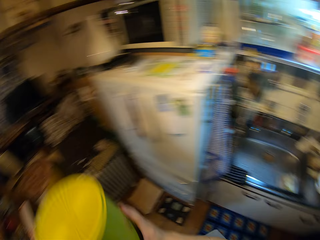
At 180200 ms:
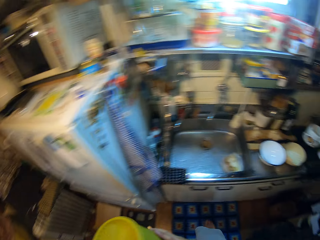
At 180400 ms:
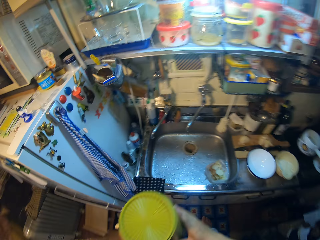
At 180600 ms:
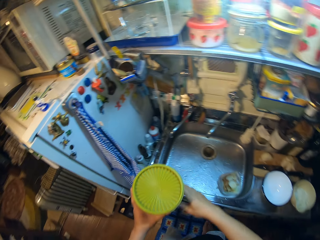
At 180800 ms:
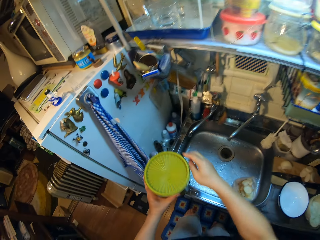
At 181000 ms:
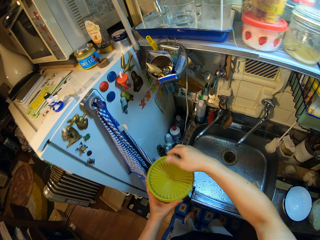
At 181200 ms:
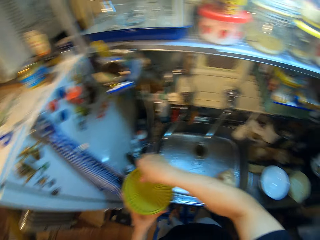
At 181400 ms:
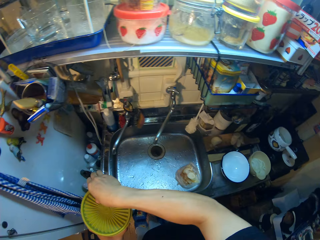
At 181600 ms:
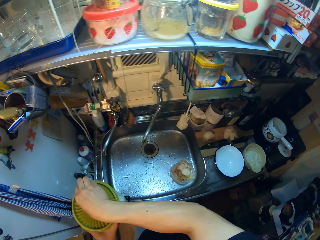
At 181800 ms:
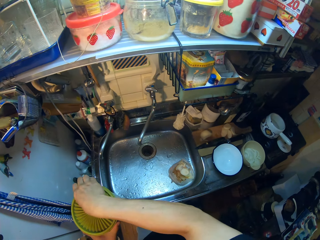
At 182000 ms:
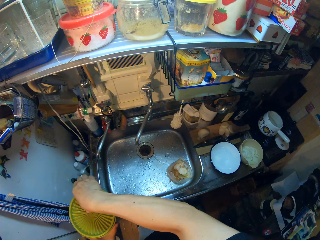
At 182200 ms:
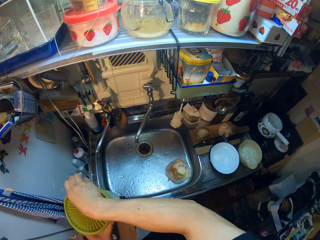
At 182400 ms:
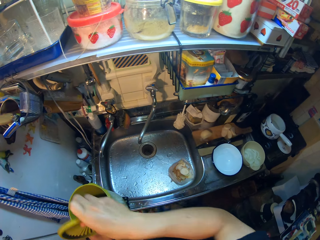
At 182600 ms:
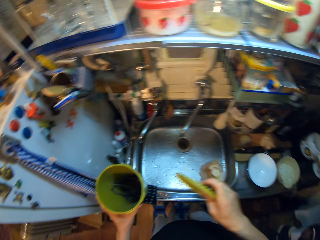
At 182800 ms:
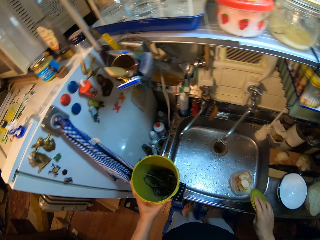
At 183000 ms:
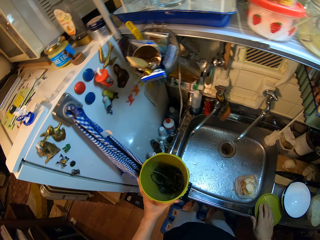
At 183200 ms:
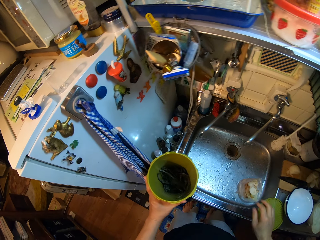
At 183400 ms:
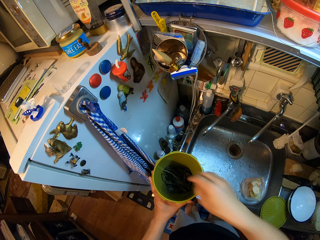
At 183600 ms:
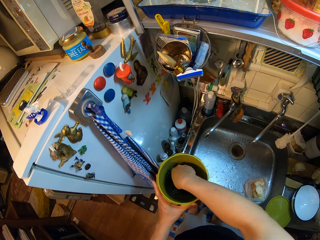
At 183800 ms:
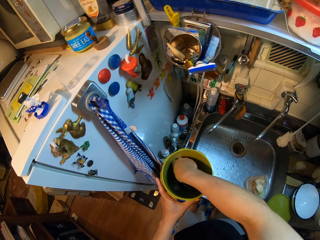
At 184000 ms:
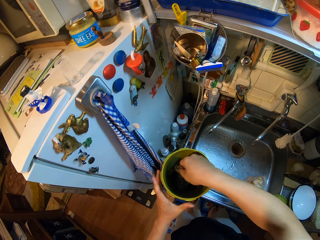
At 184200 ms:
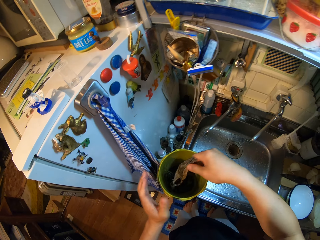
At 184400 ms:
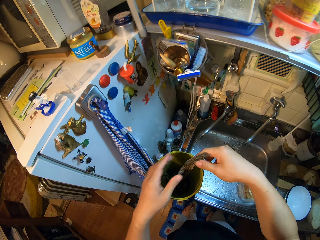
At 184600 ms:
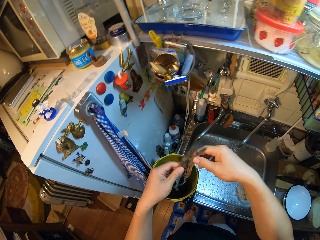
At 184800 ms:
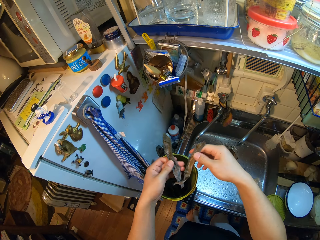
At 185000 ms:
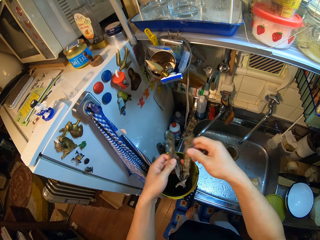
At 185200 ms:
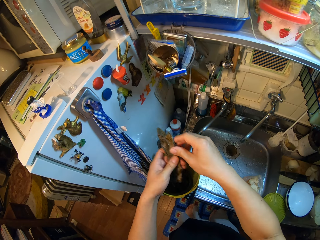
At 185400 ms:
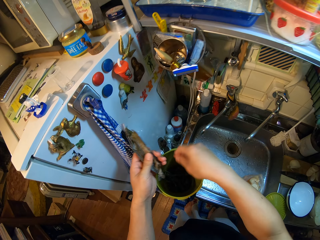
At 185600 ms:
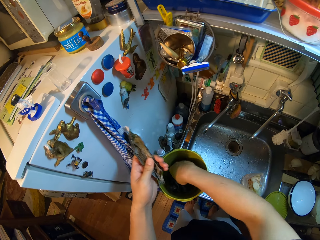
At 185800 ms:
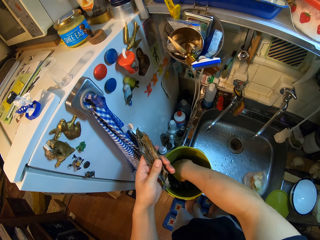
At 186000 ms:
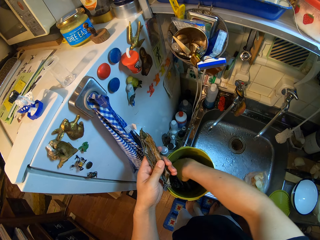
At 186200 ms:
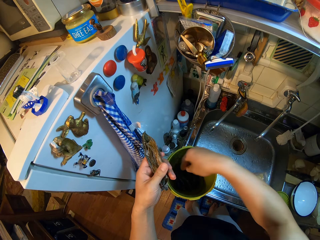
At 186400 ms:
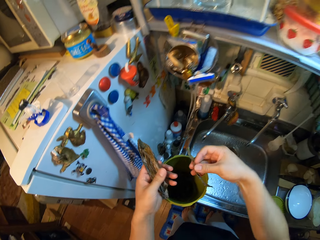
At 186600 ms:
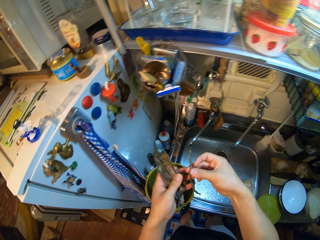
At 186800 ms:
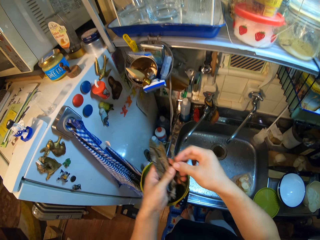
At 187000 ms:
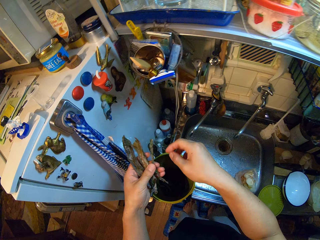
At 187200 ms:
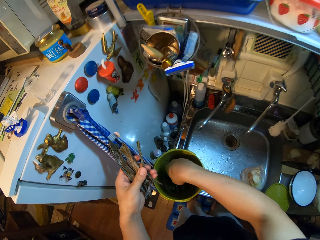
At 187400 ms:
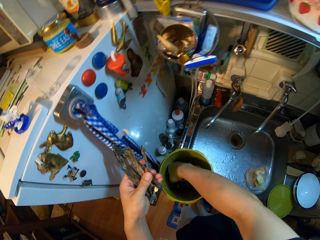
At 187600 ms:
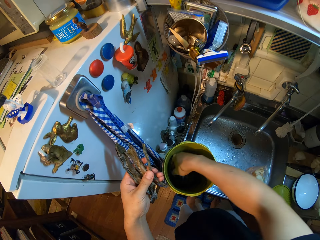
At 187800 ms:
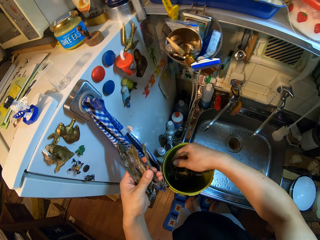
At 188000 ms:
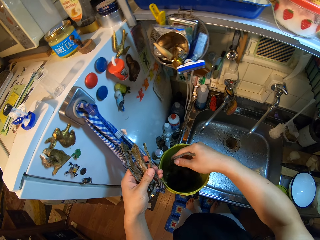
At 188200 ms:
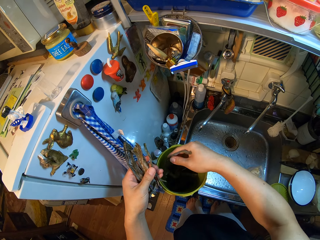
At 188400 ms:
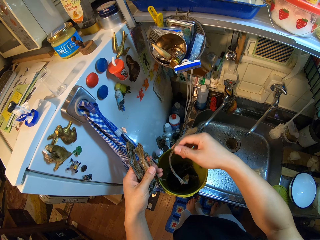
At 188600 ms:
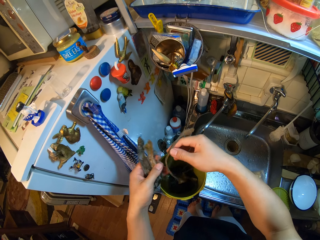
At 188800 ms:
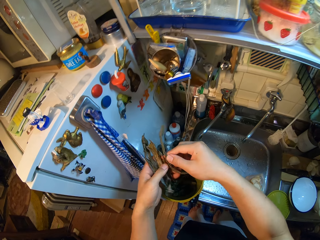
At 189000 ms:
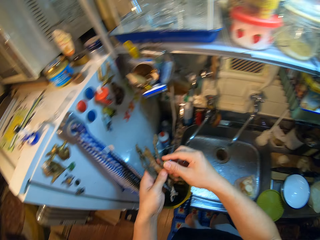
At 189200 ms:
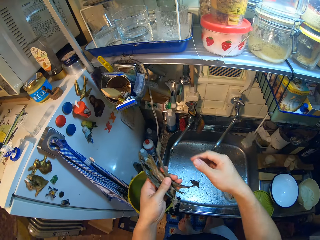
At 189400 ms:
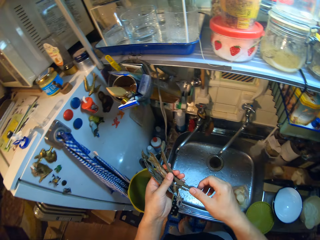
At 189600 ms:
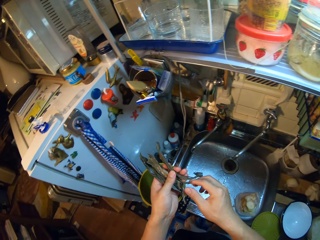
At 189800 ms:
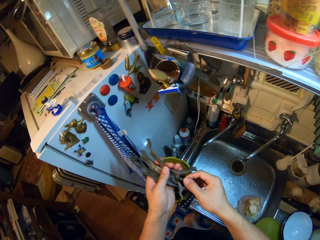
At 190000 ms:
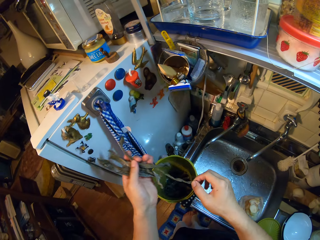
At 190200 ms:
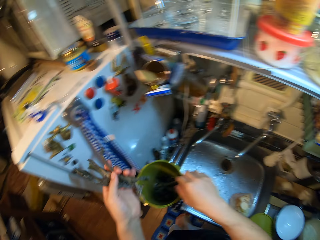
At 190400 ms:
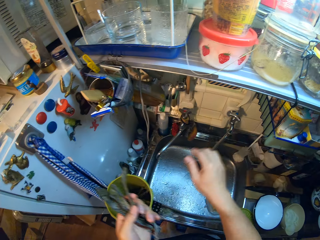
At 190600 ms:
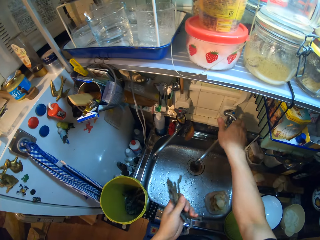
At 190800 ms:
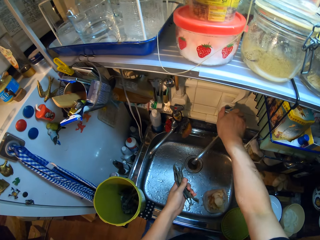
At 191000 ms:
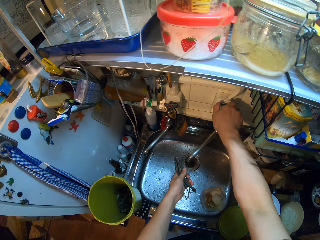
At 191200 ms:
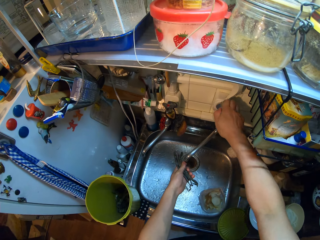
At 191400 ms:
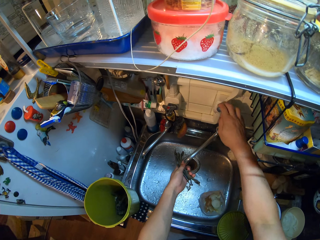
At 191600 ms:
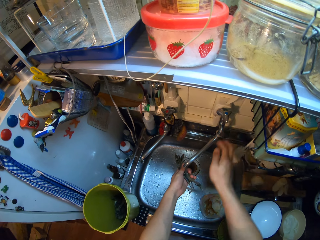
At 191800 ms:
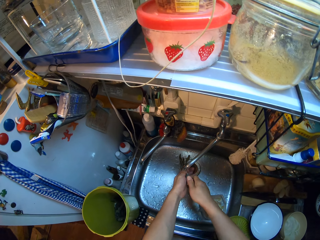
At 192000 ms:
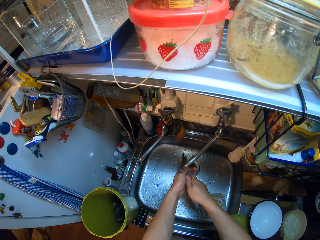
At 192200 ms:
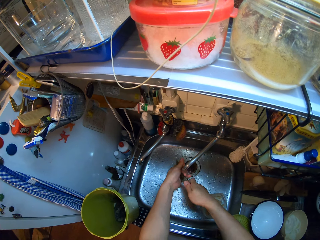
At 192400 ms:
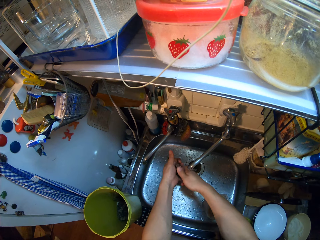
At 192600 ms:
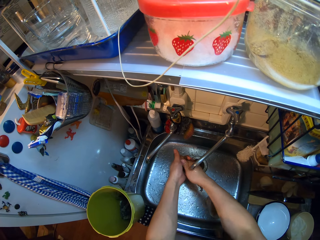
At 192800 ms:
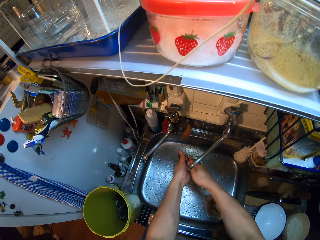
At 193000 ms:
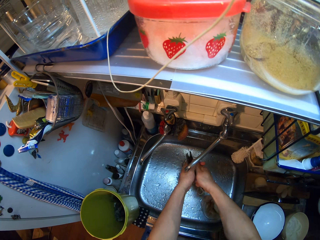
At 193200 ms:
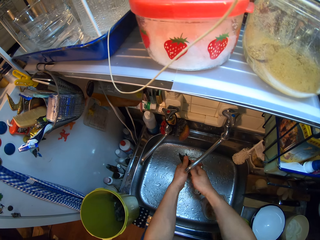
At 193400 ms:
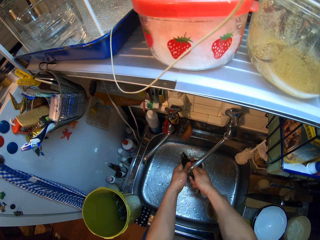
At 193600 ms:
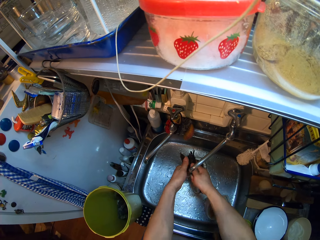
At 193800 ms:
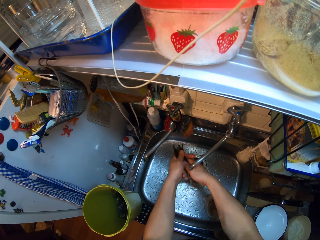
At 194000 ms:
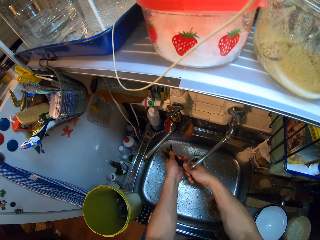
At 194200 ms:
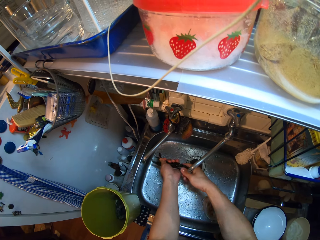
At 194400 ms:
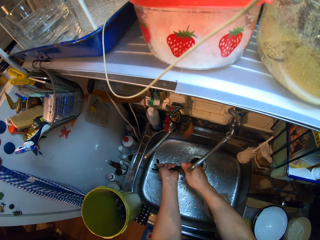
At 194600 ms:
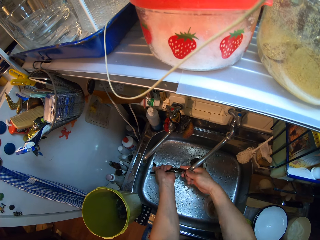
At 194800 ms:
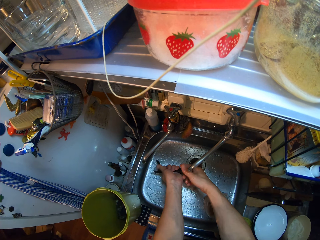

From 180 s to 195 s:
The camera wearer puts the tin or green container on the countertop. She opens the tin with her hands. She puts the tin lid on the countertop. She takes out smoked fishes from the green container. She holds something. She picks something in the tin. She holds something with her left hand. She picks something in the tin. She holds something with her hands. She returns a smoked fish into the green container. She turns on the tap. She rinses the smoked fishes with her hands.

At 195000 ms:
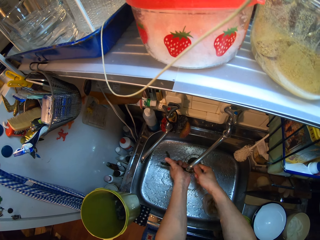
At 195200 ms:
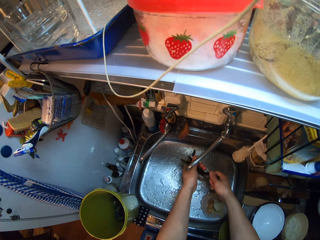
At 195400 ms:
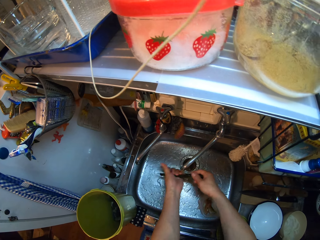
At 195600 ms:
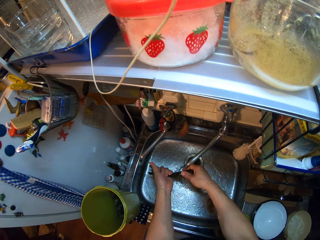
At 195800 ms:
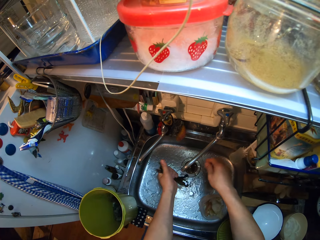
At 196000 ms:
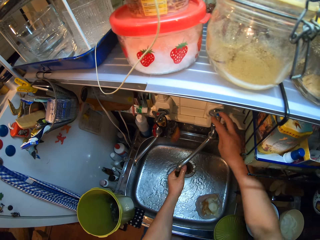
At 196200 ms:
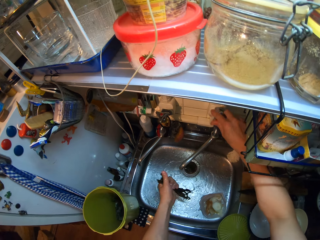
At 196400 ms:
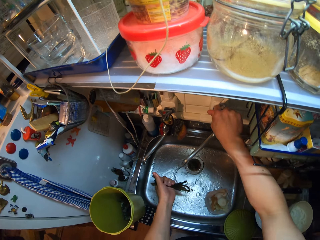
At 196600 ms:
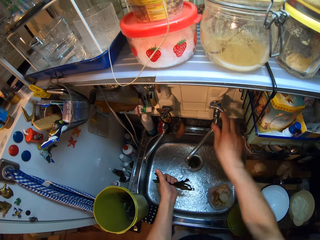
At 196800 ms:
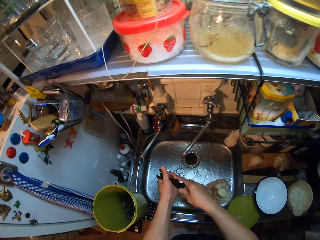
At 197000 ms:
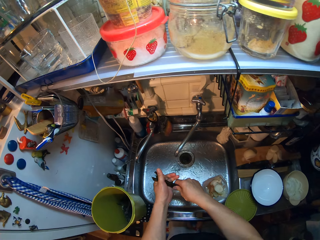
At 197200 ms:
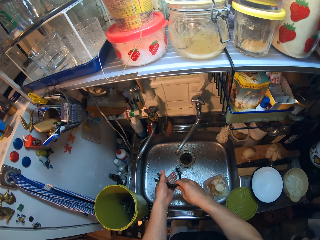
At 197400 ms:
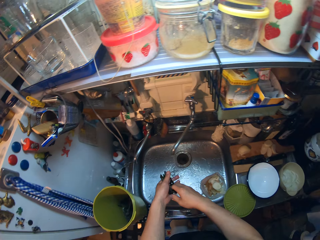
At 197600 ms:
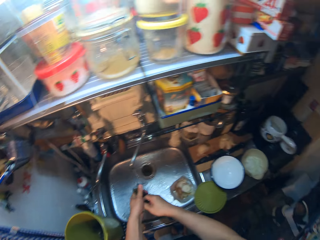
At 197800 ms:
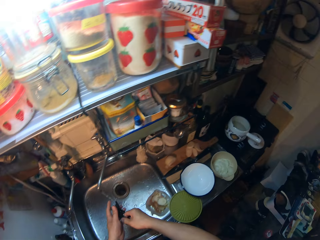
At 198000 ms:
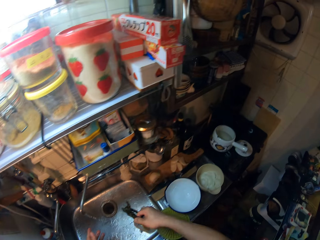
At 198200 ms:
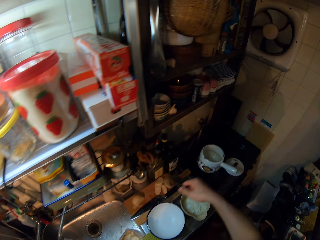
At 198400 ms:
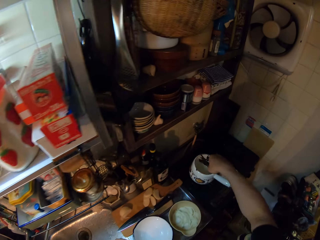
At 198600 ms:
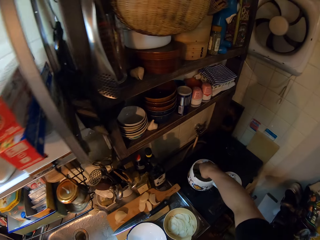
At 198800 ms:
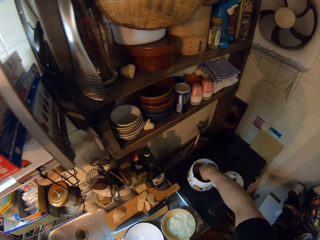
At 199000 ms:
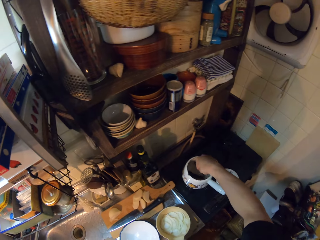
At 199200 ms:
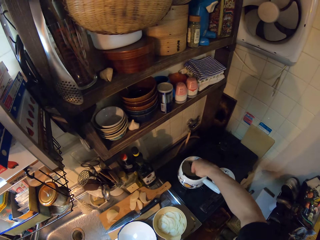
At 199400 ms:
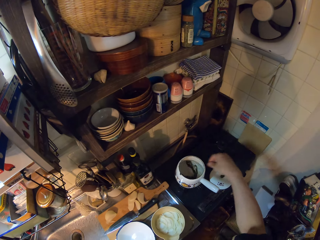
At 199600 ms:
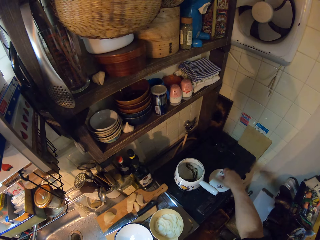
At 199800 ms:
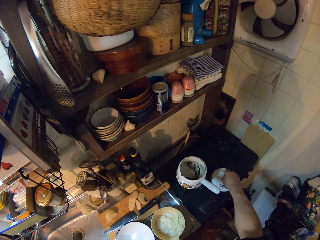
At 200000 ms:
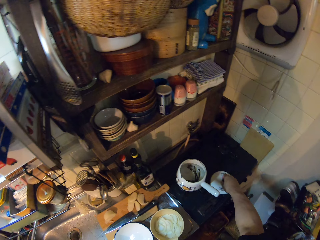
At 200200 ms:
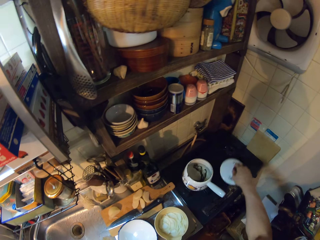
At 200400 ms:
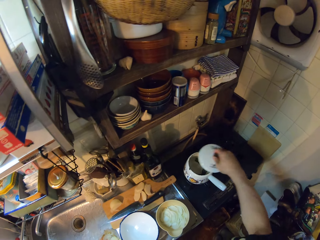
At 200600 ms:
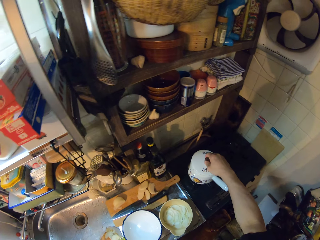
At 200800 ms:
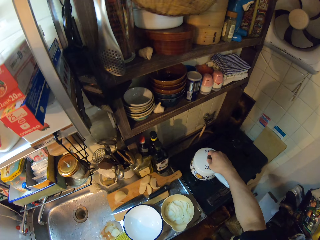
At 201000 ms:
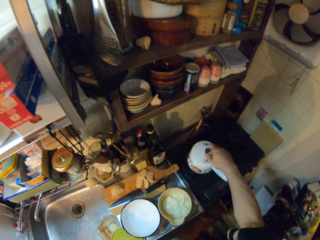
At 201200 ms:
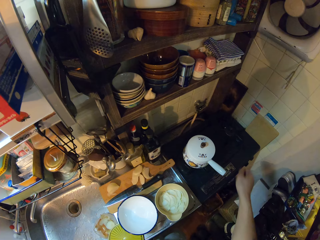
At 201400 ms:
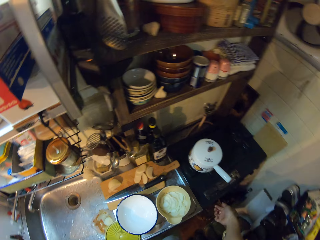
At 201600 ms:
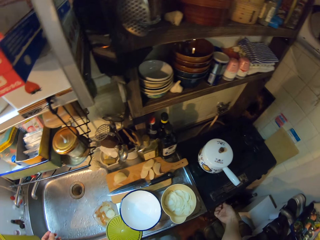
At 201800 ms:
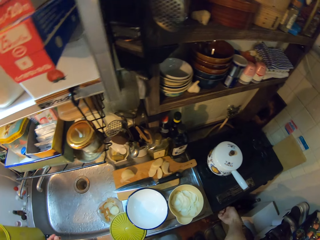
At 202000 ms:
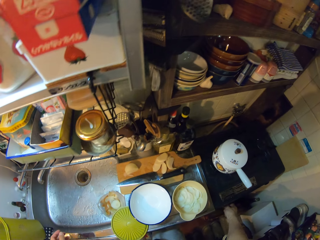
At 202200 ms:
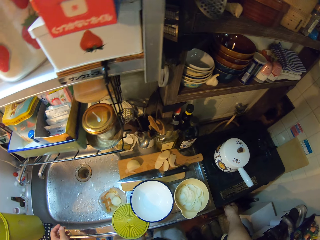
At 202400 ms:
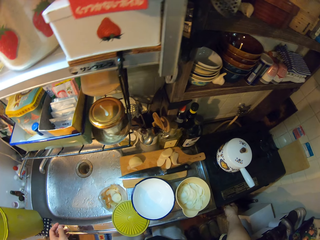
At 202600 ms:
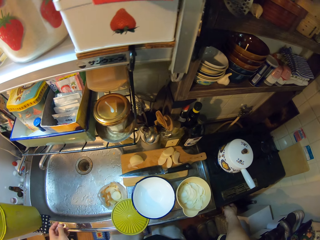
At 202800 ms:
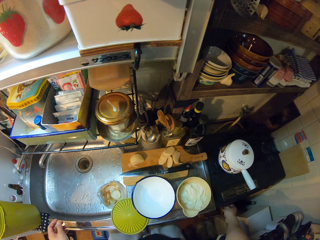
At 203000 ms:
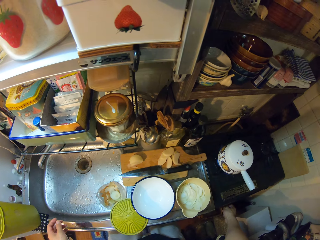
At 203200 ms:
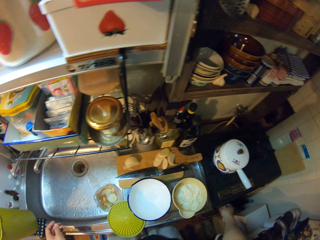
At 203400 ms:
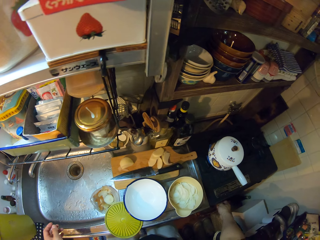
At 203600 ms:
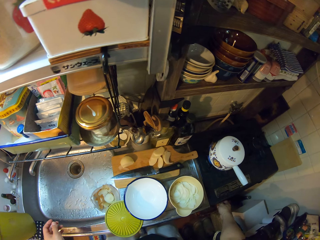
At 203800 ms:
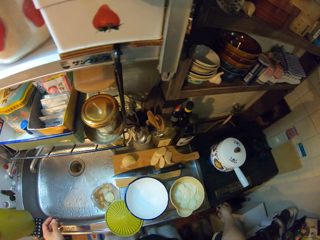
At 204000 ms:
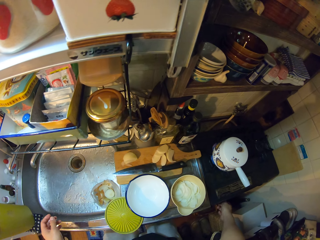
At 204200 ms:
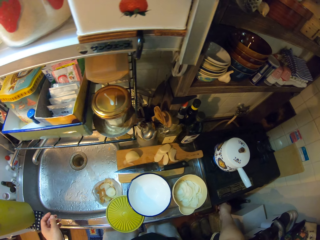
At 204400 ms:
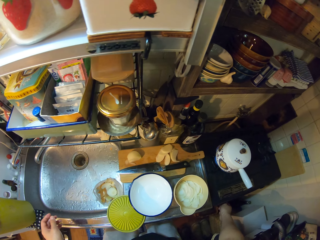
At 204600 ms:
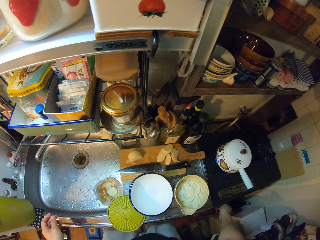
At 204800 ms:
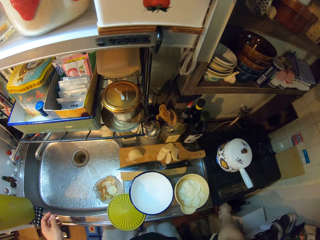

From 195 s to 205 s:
The camera wearer turns off the tap. She folds the smoked fishes. She puts the smoked fishes into the pot or jug. She carries the pot cover from the cooker. She covers the jug with a jug lid. She switches on the cooking gas stove.
